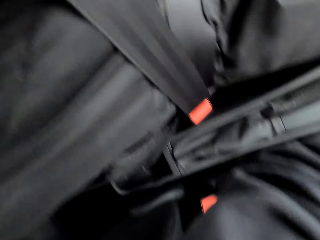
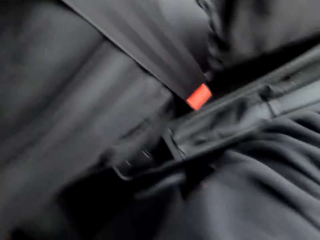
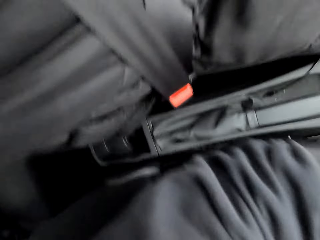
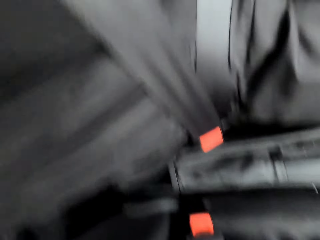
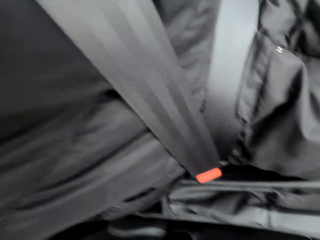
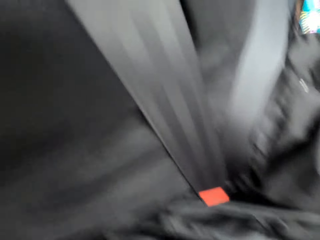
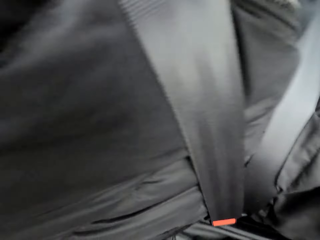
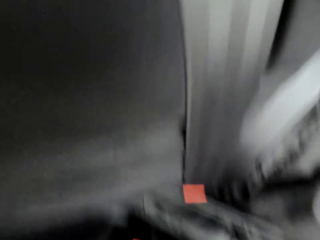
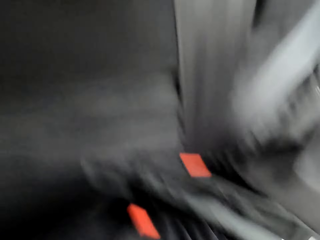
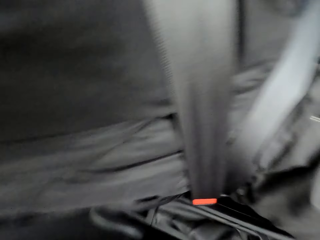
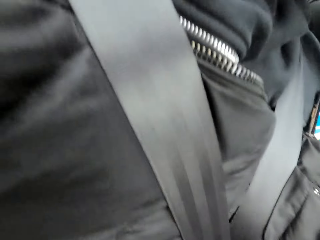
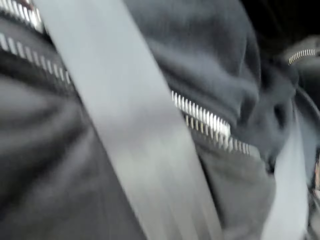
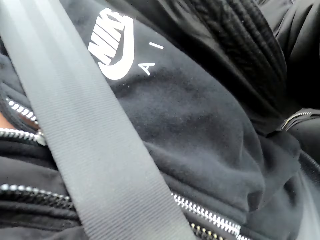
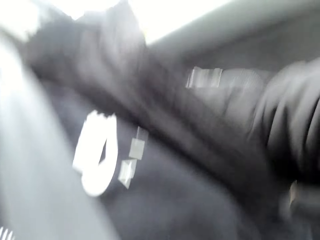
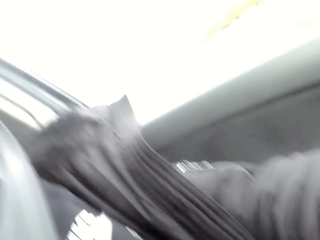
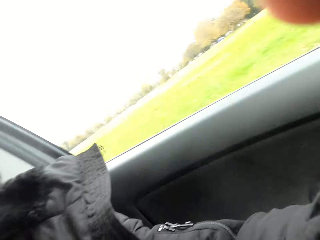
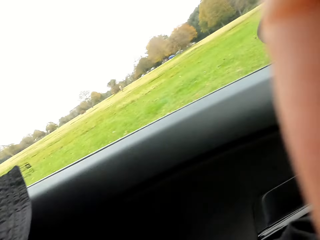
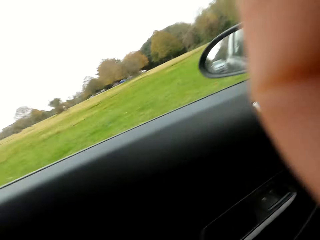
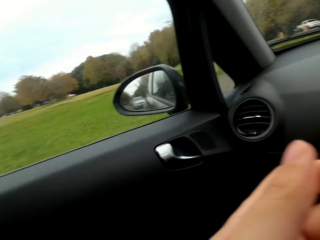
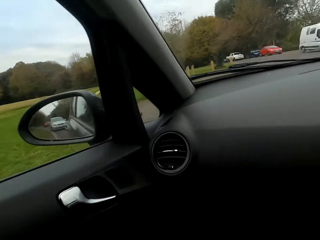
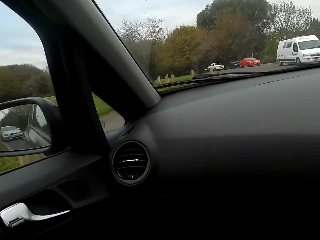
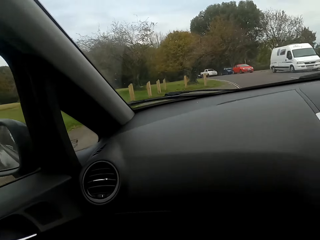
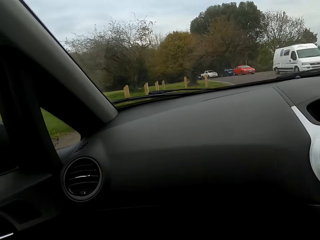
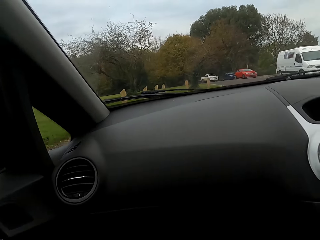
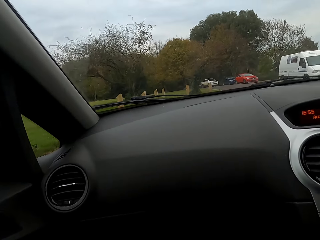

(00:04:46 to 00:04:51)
The camera wearer laughs to the woman. The woman talks to the camera wearer and helps them adjust the camera.
